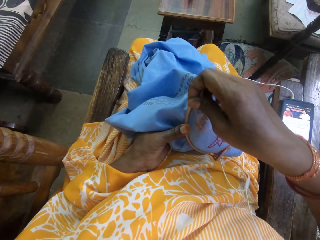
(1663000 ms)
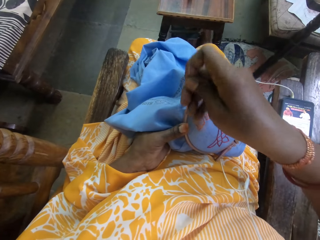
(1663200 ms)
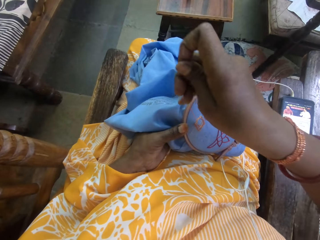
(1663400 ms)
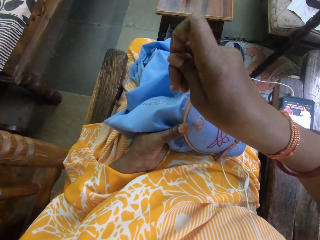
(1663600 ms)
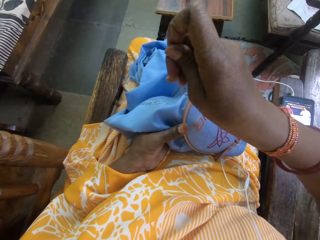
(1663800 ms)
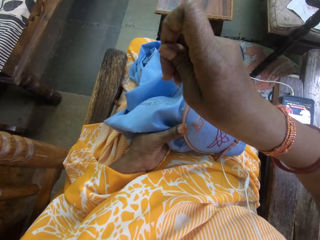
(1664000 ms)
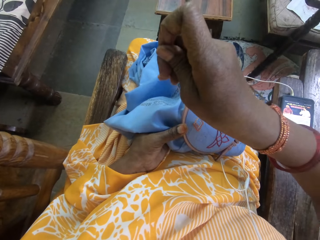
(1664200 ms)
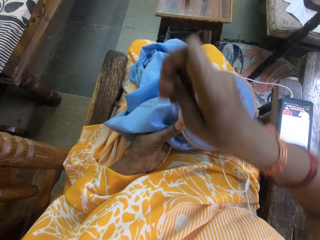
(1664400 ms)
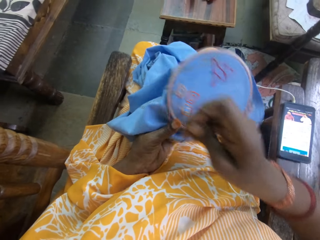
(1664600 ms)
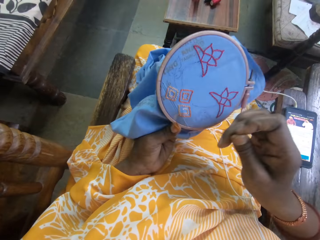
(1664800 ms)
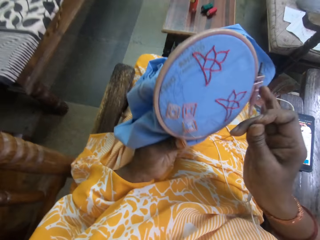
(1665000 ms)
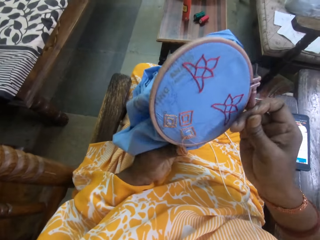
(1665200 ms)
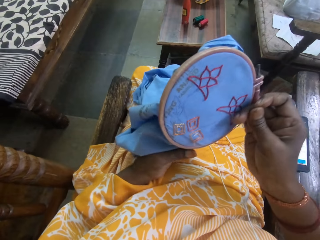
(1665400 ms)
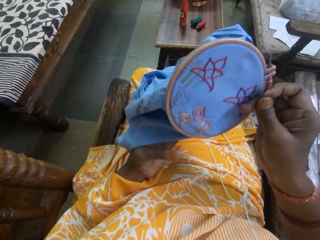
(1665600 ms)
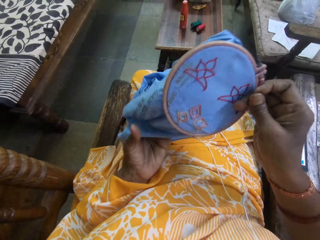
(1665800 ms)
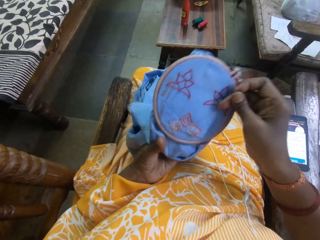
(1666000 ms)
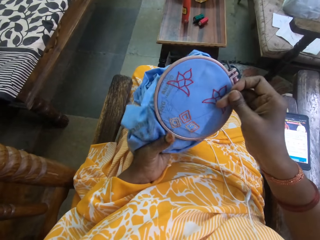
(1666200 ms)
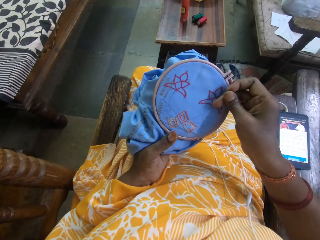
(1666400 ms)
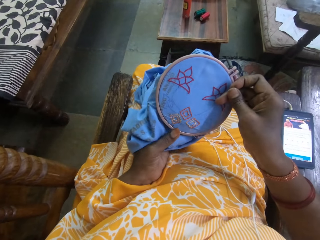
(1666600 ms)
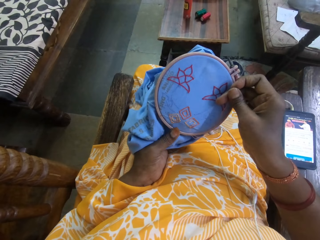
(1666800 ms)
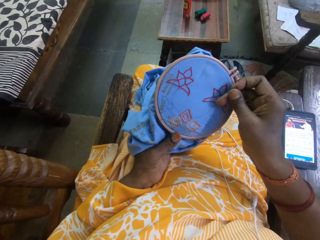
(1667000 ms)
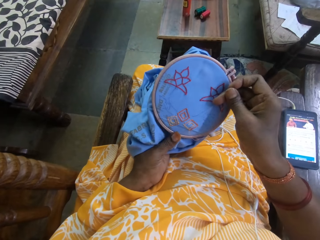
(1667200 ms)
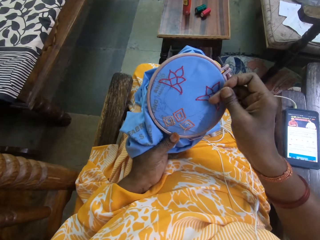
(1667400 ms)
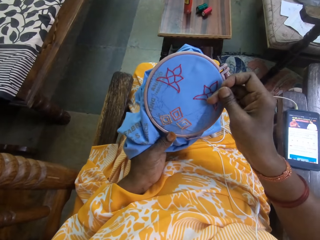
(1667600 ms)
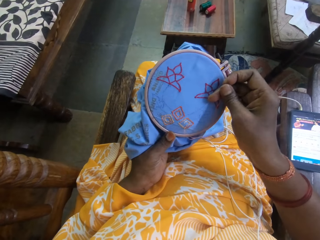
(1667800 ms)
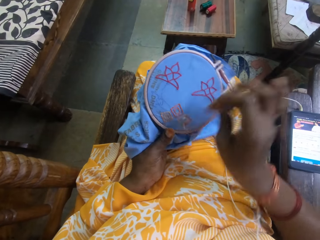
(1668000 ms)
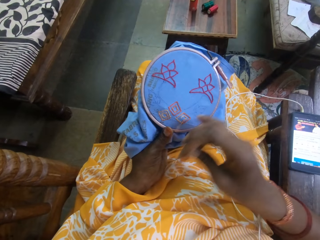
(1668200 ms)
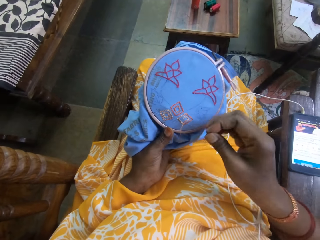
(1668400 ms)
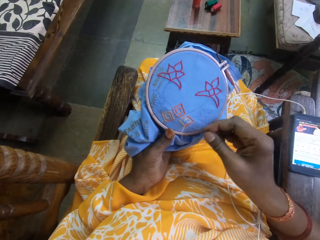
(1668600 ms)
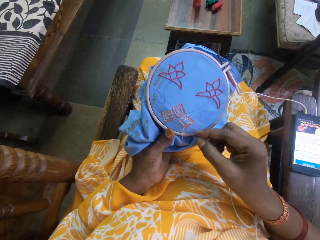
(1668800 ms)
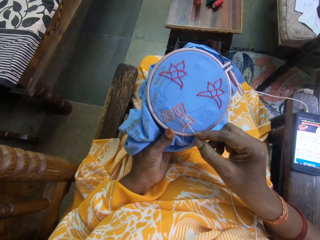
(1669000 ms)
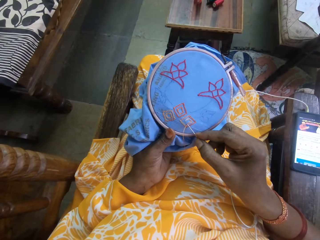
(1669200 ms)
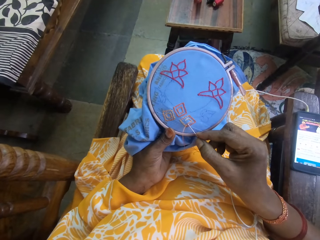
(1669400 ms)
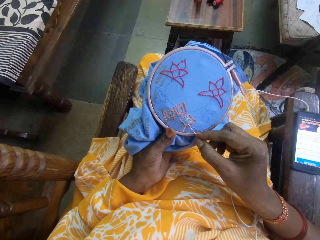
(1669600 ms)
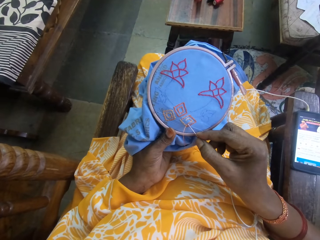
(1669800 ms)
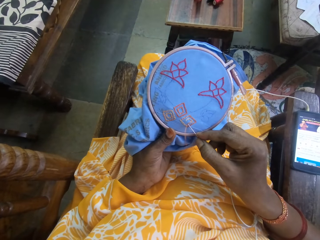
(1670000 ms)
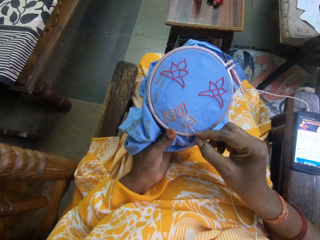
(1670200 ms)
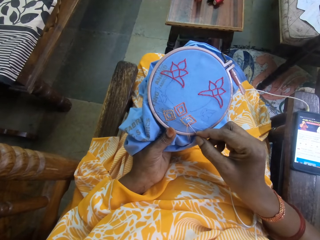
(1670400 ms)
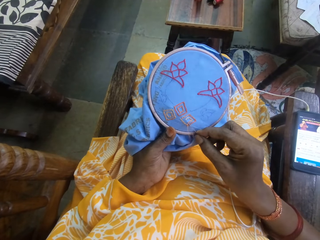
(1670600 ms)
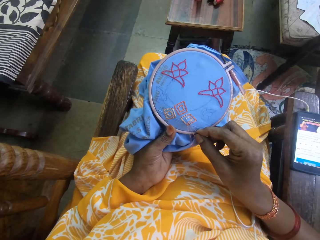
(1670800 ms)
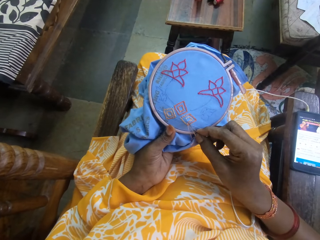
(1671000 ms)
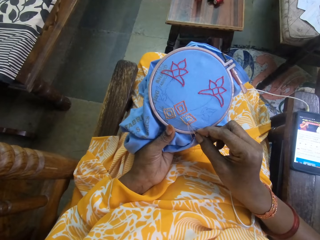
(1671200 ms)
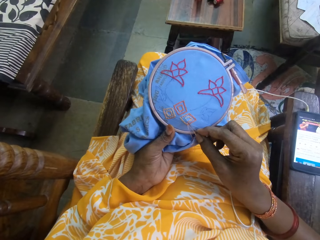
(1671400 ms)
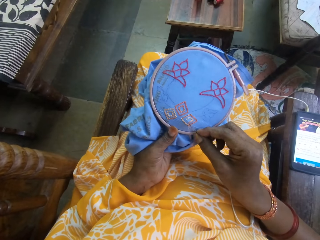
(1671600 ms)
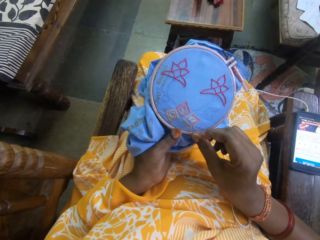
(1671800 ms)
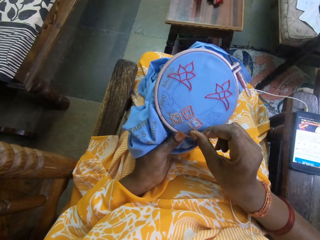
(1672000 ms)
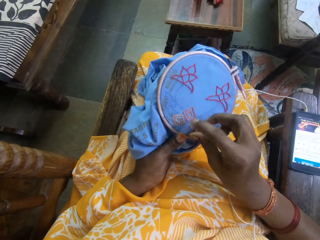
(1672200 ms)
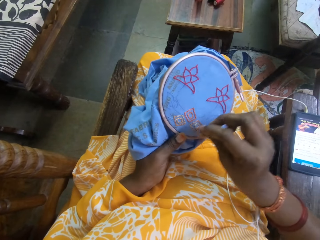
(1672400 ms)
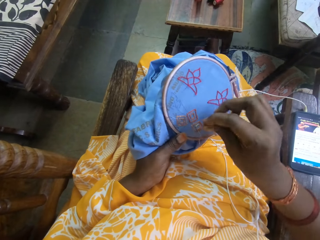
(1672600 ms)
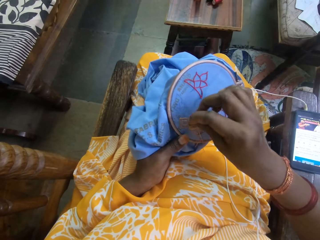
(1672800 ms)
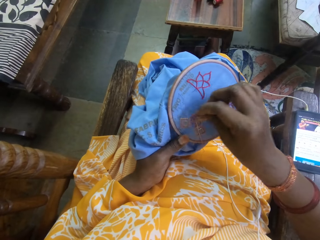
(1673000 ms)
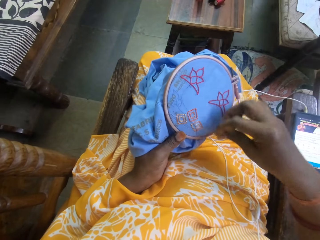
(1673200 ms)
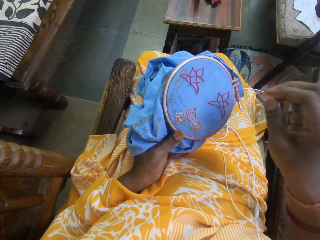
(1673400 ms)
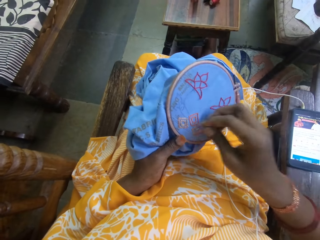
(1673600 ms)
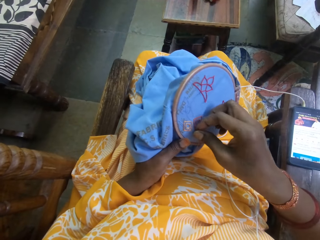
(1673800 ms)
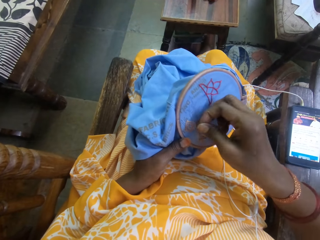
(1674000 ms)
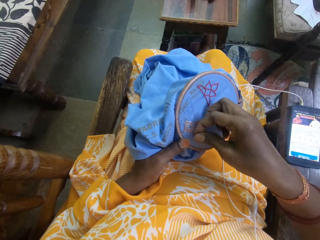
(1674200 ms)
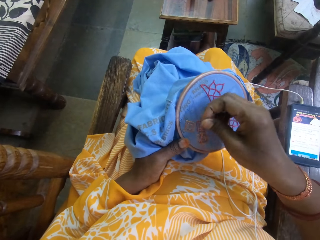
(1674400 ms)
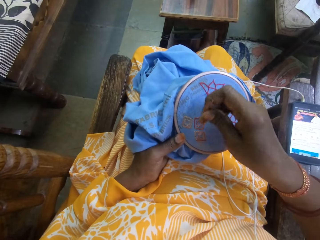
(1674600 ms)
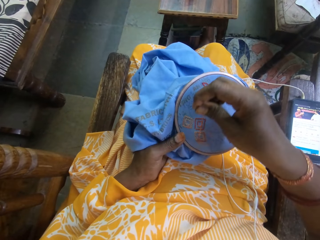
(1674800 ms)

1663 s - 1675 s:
The camera wearer holds the fabric with both hands. She rotates the fabric. She holds the fabric with her right hand. She holds the fabric with both hands. She holds the fabric with her left hand. She embroiders the fabric with the needle and thread in her right hand.

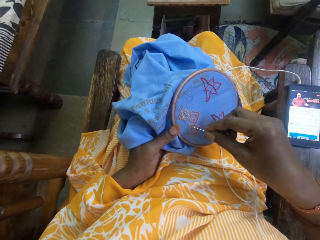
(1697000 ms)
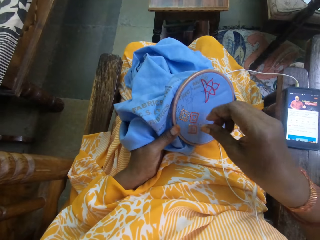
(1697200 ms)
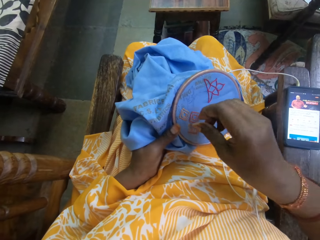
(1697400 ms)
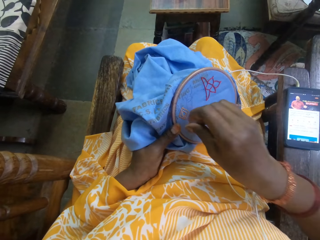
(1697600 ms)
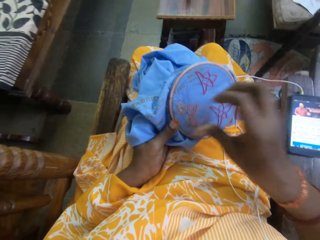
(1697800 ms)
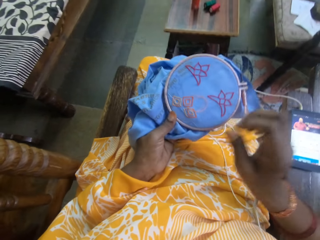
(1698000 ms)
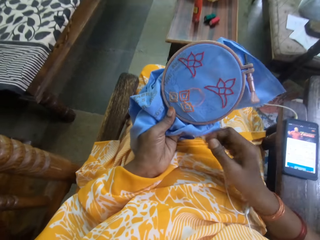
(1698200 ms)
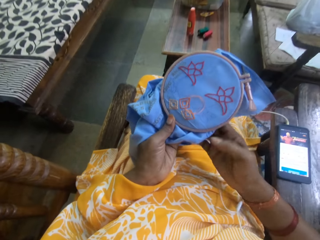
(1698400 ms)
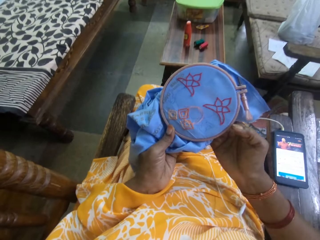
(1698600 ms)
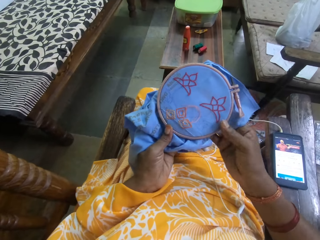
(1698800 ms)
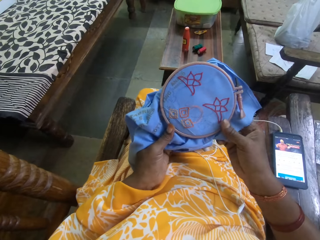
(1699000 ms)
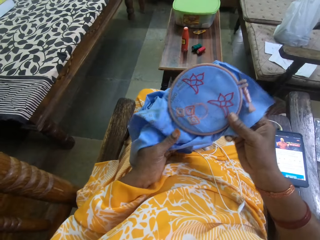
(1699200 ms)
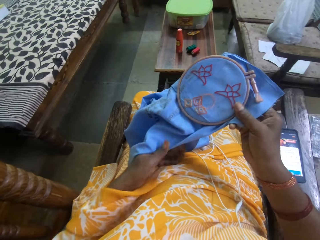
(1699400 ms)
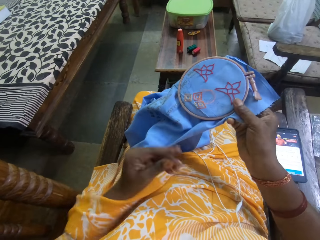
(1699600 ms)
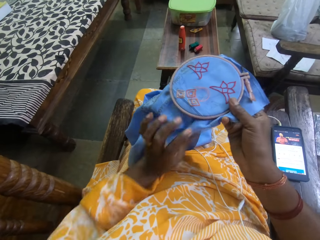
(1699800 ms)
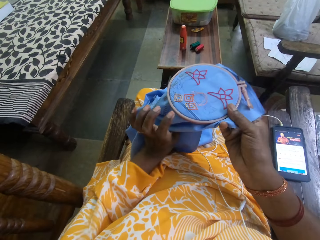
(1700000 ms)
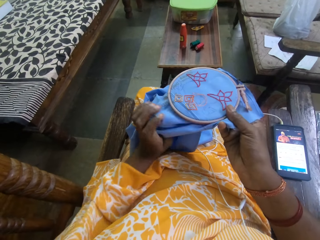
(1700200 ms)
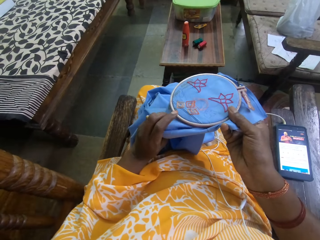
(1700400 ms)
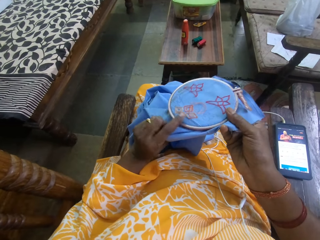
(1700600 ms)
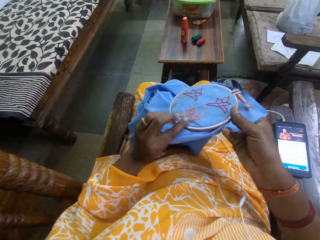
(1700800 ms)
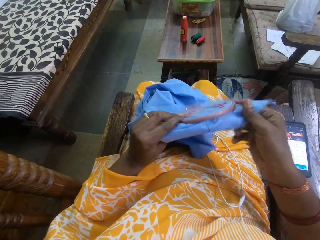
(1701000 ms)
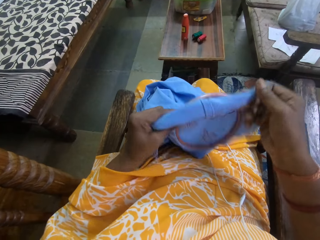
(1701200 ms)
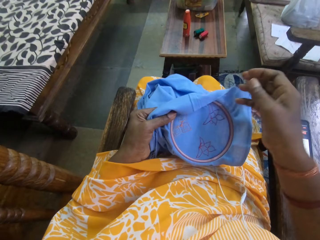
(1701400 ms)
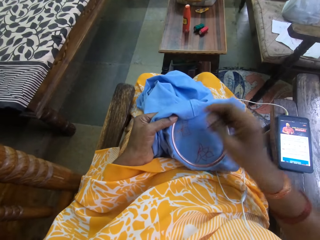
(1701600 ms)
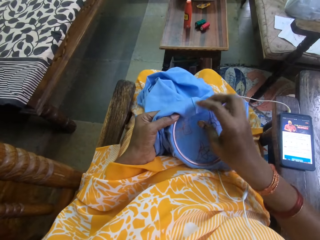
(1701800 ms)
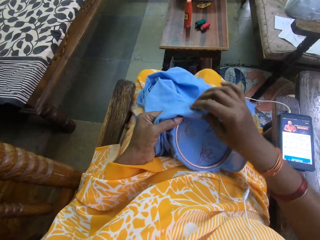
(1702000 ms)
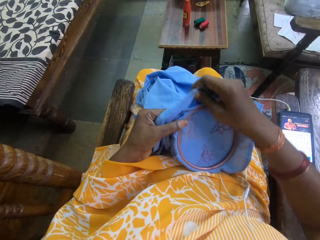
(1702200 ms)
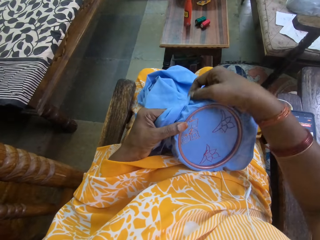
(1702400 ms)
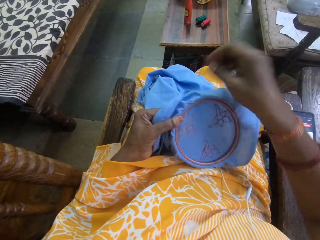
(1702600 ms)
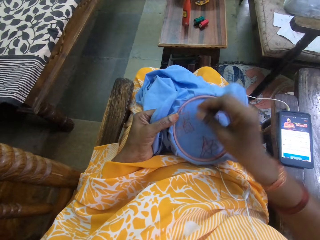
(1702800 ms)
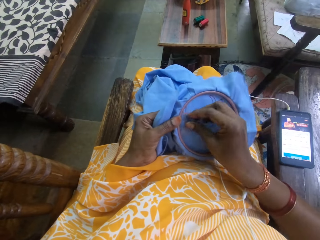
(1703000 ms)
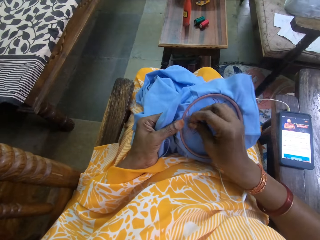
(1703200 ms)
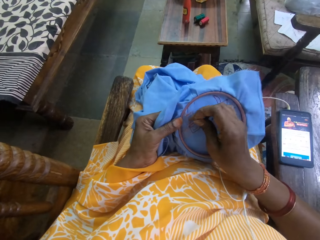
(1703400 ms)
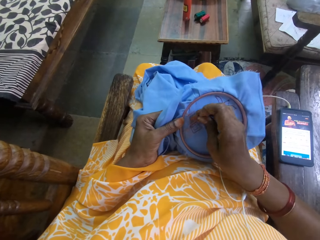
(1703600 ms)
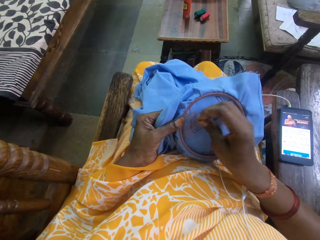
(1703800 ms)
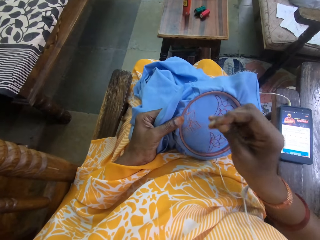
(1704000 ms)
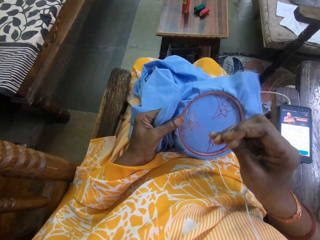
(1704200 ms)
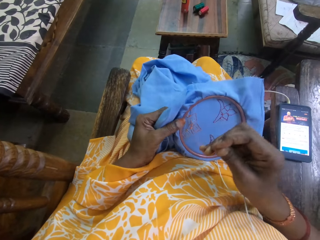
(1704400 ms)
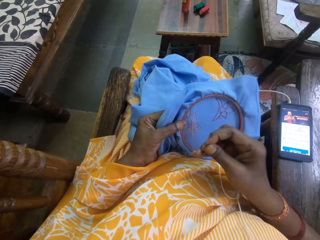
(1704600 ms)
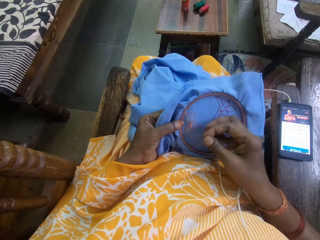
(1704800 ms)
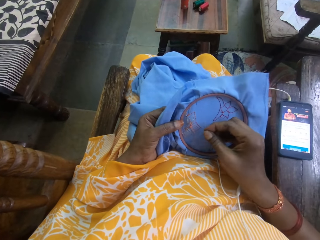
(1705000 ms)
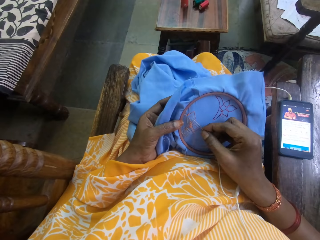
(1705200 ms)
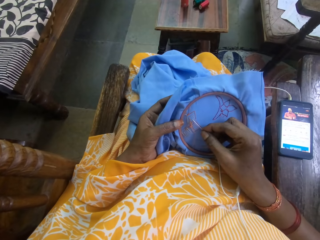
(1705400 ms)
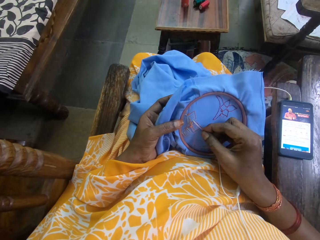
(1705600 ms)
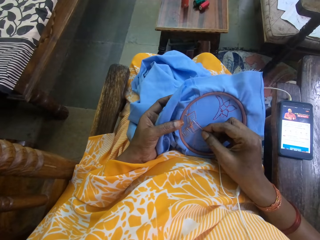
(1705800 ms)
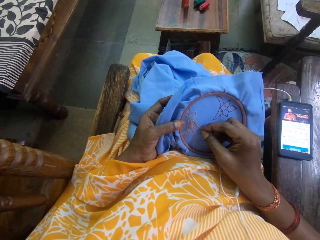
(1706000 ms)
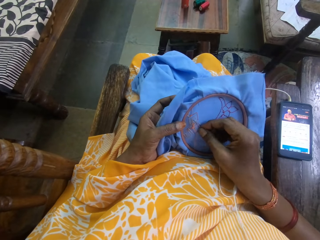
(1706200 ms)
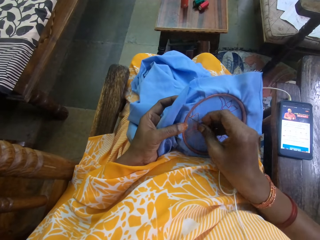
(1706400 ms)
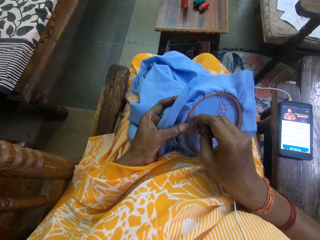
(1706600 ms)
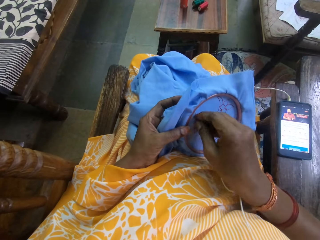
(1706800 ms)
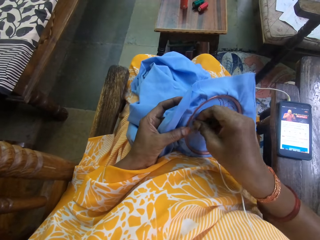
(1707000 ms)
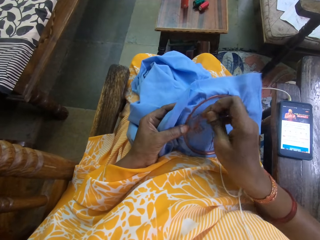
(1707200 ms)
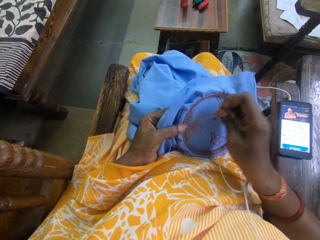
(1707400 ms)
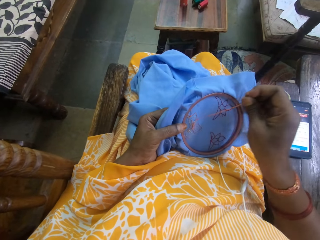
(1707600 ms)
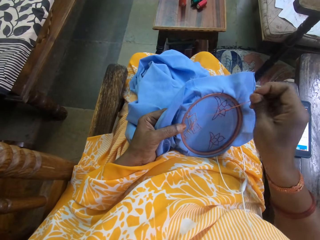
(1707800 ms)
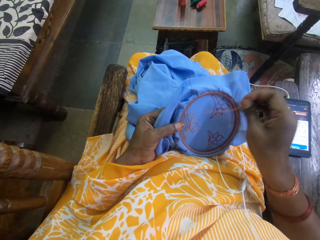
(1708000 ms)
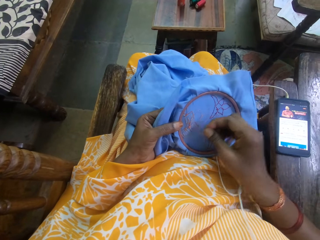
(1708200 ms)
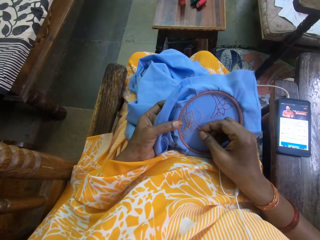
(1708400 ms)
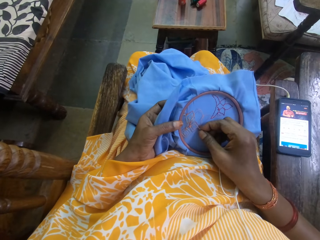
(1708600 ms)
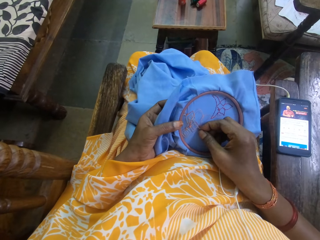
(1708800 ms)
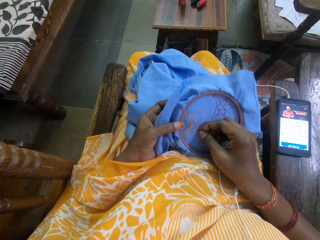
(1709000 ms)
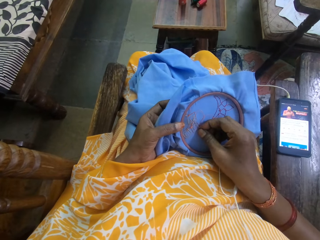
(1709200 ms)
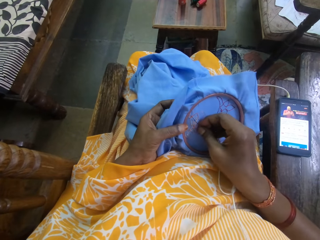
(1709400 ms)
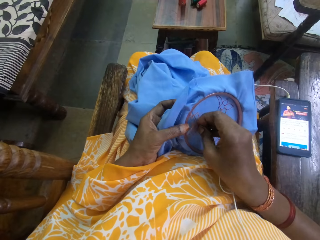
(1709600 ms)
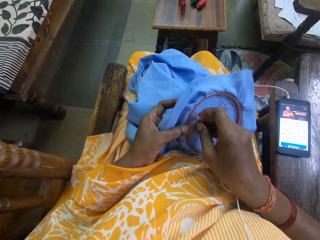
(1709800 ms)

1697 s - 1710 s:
The camera wearer holds the fabric with both hands. She holds the fabric with her right hand. She holds the fabric with both hands. She holds the fabric with her left hand. She adjusts the fabric with her right hand. She embroiders the fabric with the needle and thread in her right hand.
